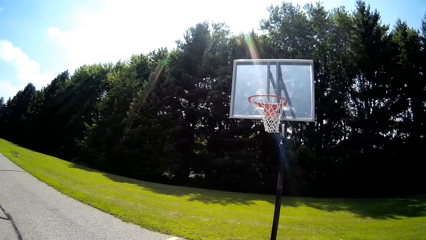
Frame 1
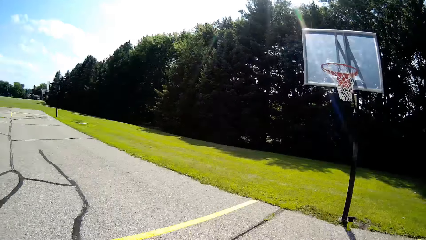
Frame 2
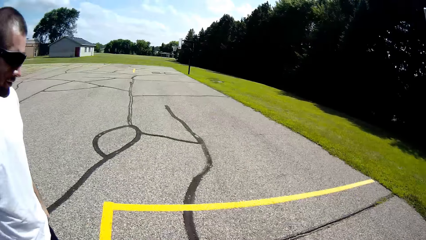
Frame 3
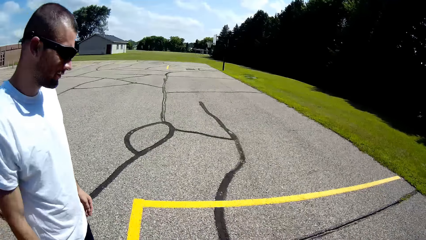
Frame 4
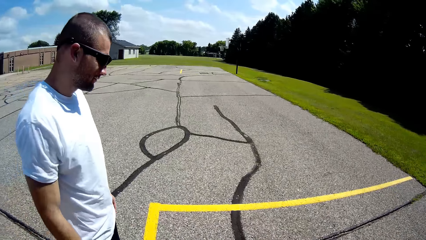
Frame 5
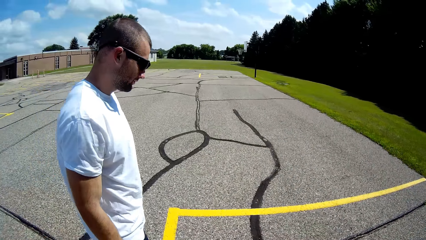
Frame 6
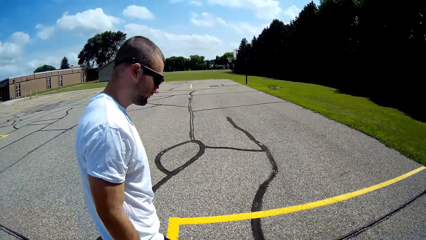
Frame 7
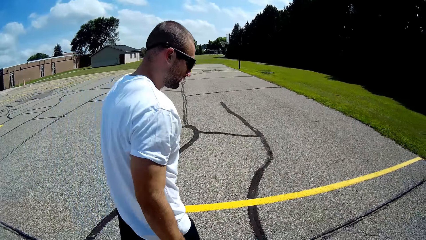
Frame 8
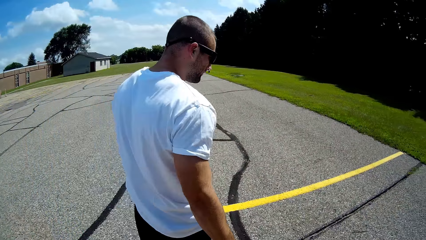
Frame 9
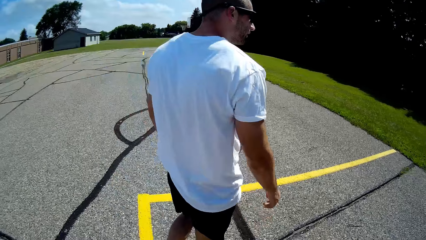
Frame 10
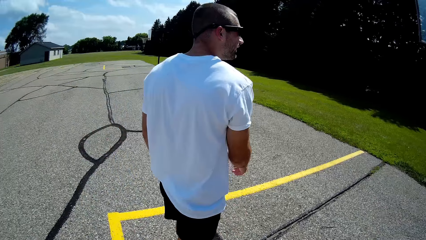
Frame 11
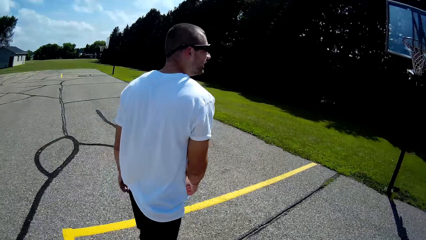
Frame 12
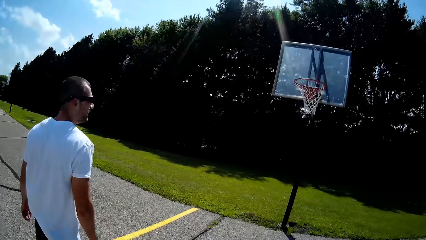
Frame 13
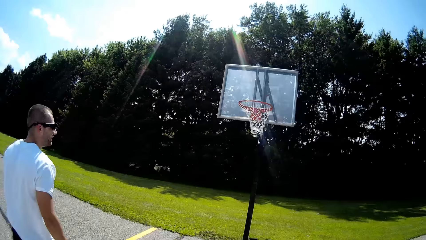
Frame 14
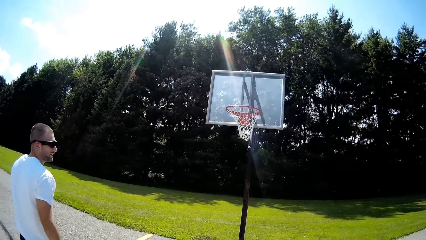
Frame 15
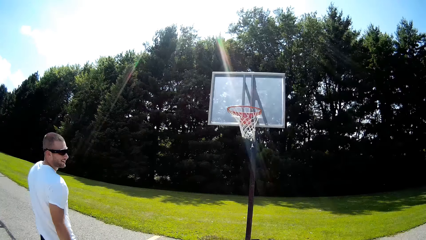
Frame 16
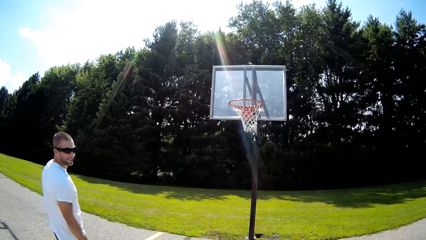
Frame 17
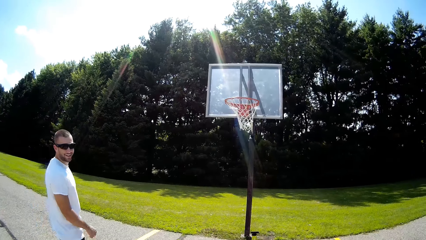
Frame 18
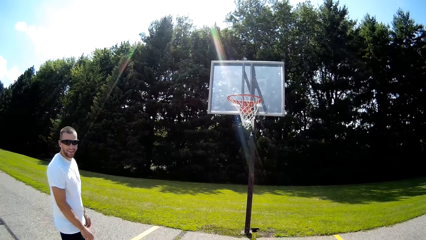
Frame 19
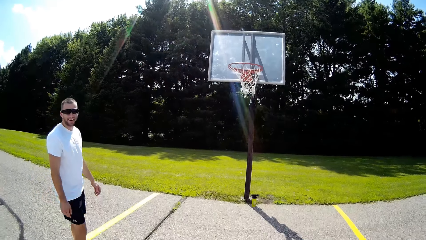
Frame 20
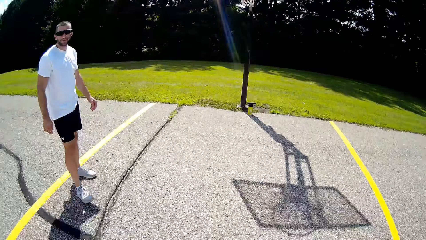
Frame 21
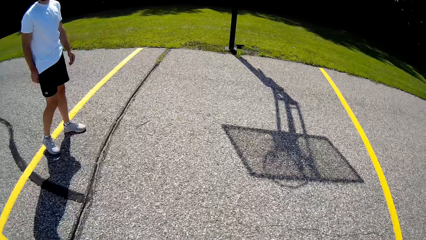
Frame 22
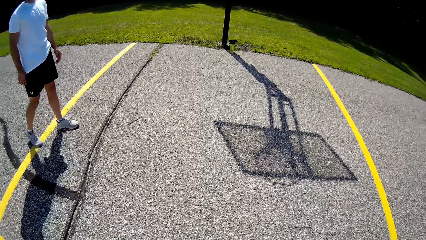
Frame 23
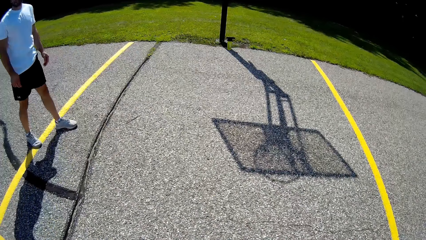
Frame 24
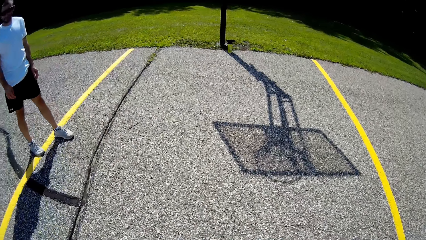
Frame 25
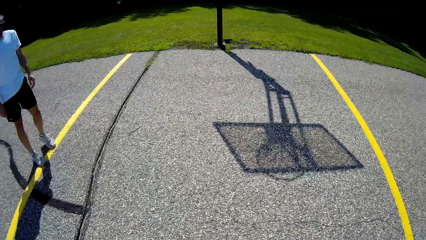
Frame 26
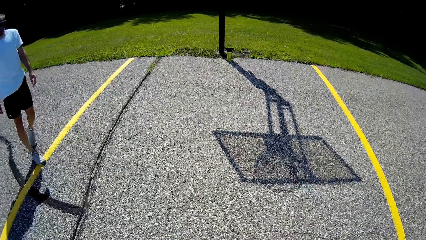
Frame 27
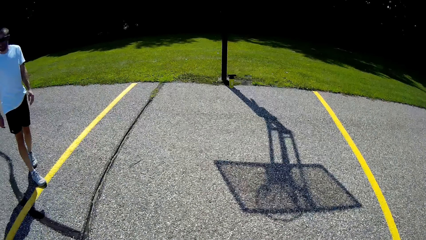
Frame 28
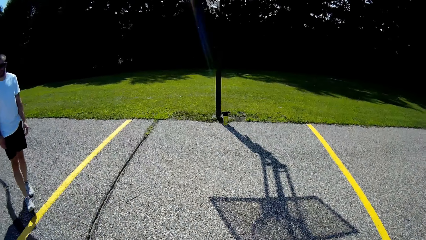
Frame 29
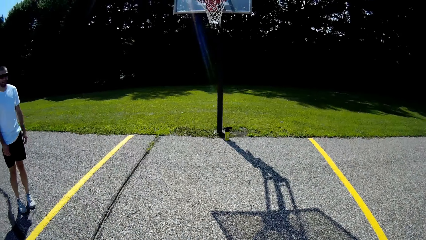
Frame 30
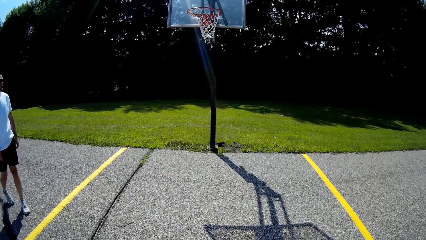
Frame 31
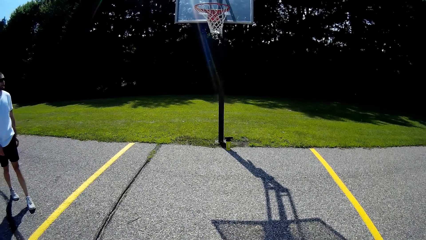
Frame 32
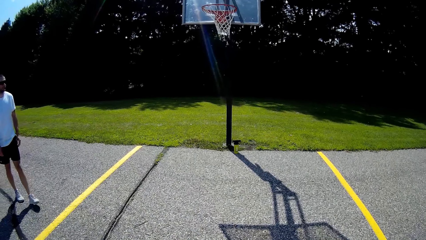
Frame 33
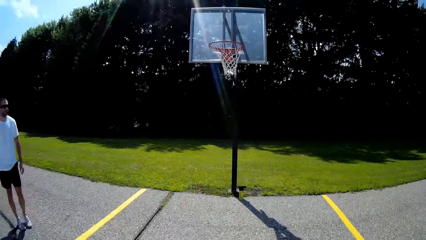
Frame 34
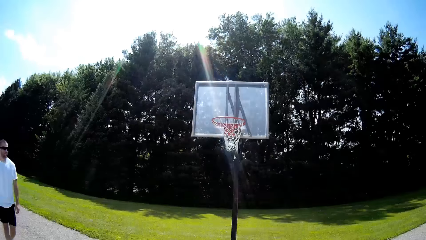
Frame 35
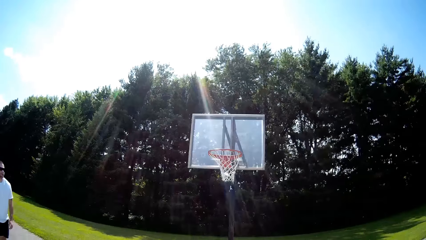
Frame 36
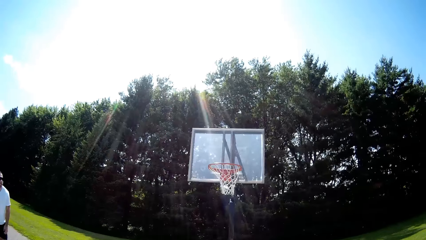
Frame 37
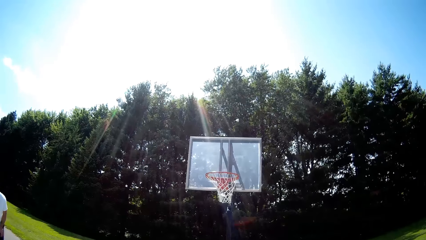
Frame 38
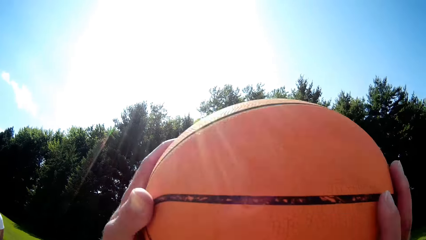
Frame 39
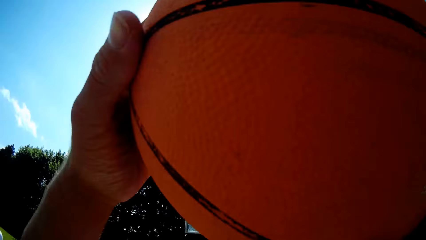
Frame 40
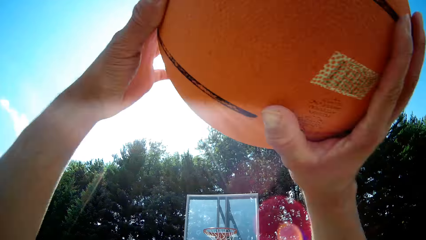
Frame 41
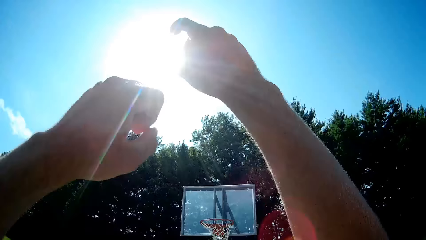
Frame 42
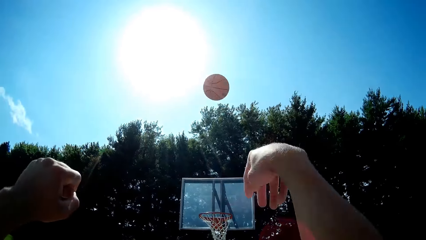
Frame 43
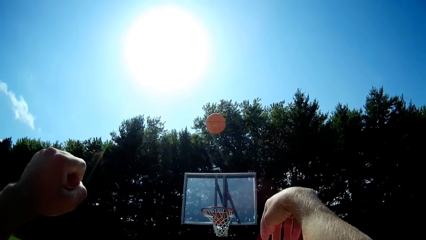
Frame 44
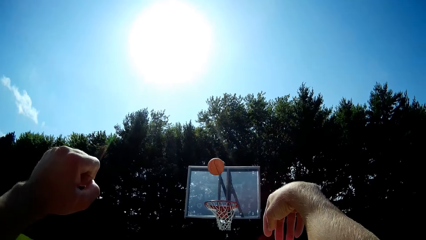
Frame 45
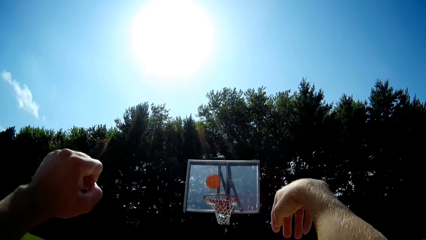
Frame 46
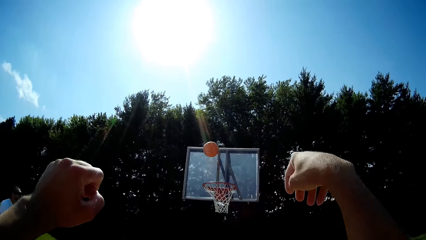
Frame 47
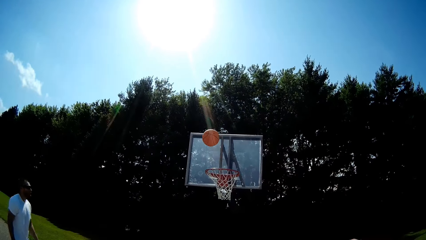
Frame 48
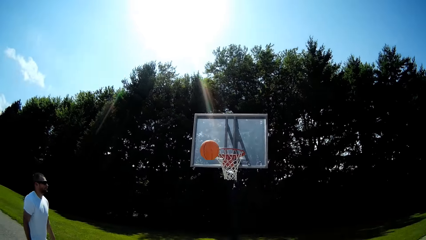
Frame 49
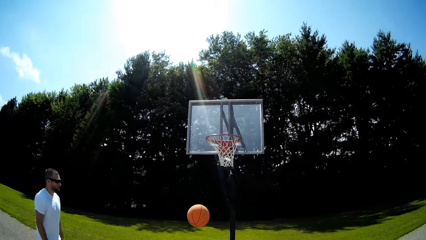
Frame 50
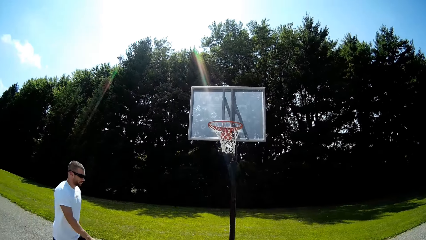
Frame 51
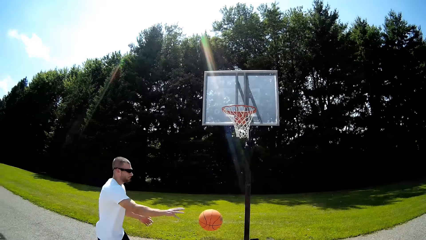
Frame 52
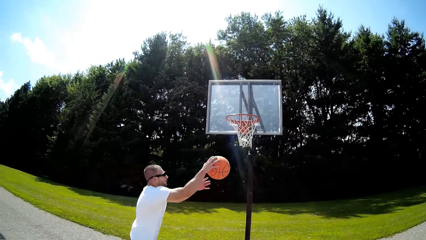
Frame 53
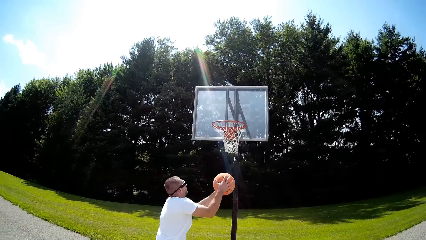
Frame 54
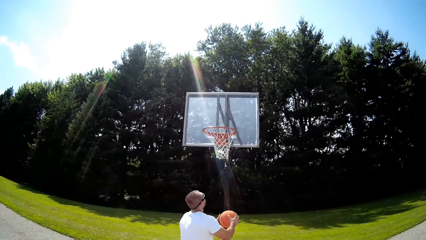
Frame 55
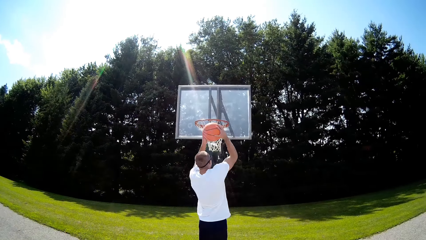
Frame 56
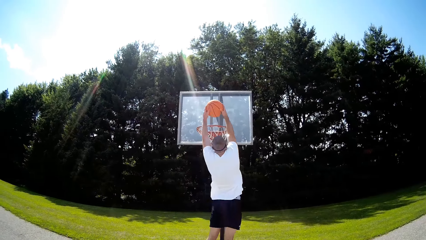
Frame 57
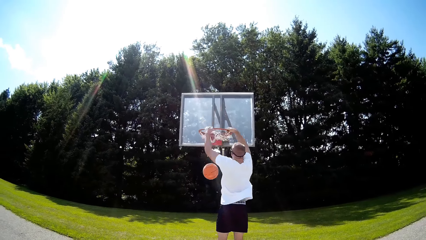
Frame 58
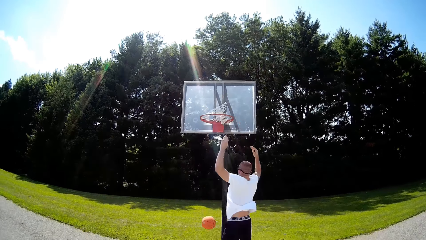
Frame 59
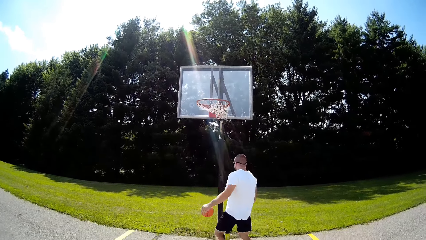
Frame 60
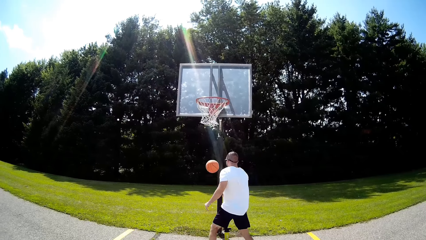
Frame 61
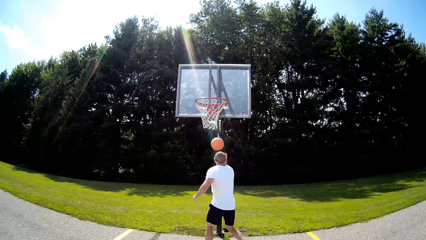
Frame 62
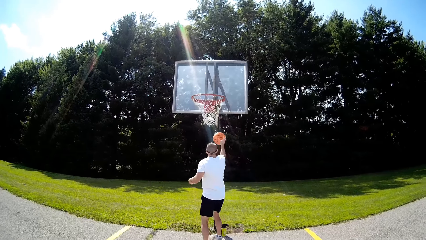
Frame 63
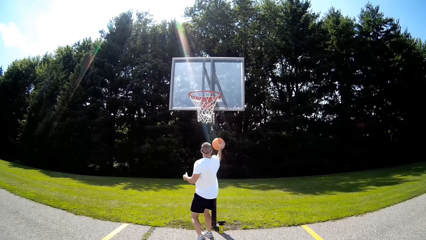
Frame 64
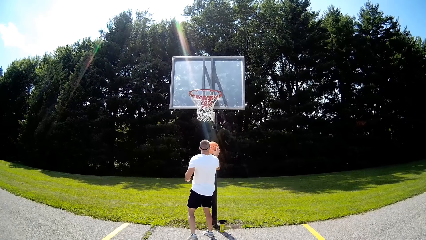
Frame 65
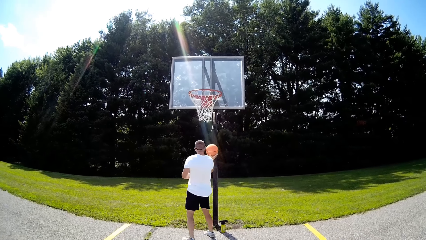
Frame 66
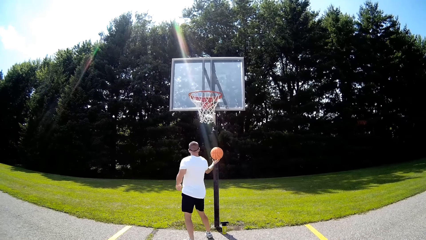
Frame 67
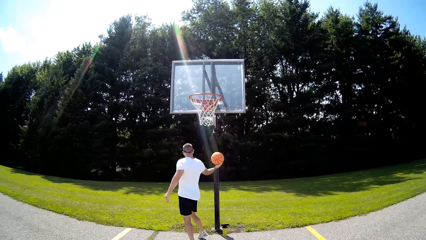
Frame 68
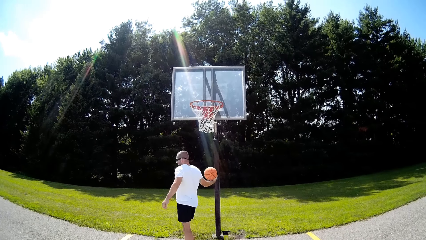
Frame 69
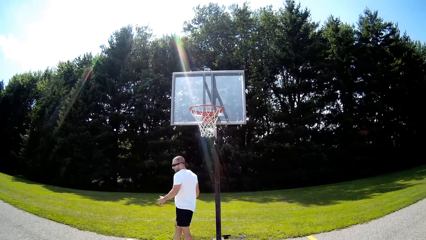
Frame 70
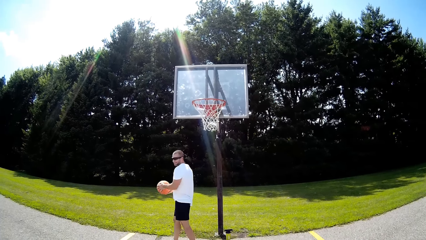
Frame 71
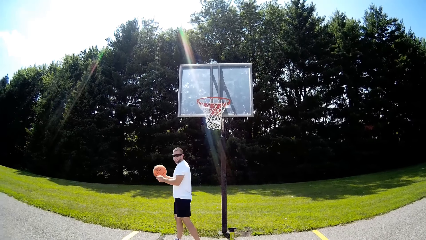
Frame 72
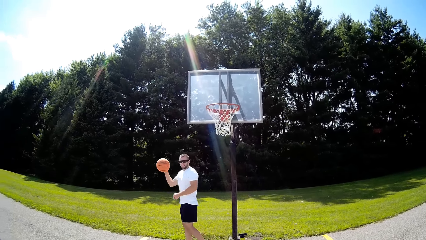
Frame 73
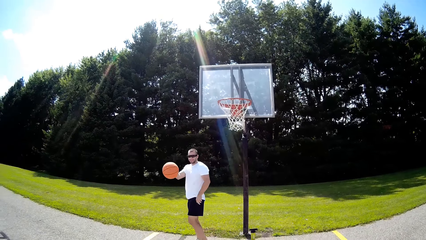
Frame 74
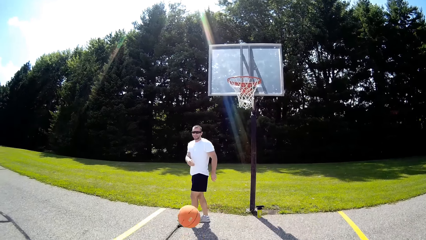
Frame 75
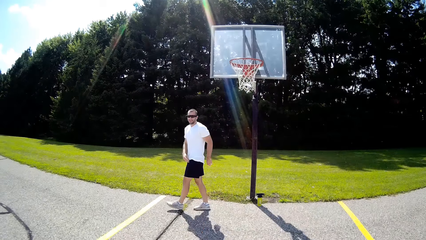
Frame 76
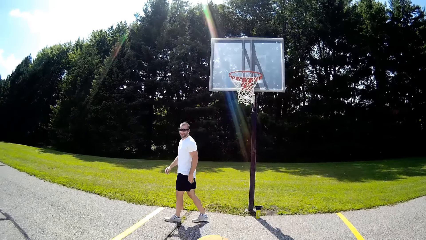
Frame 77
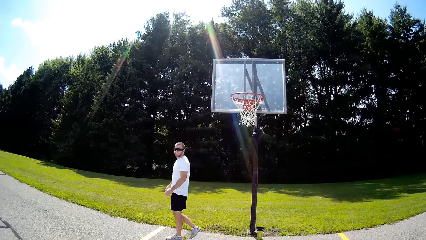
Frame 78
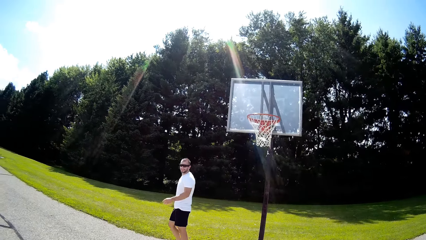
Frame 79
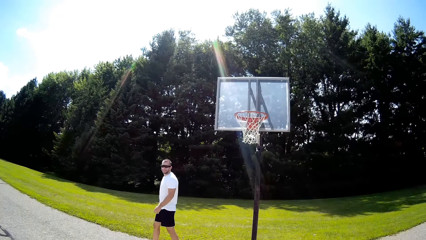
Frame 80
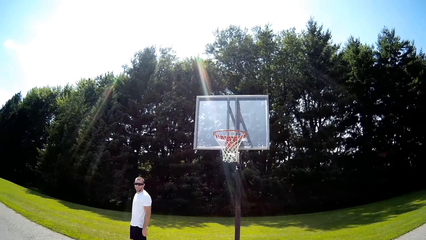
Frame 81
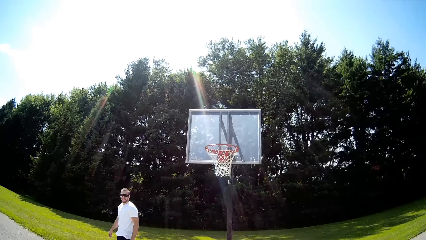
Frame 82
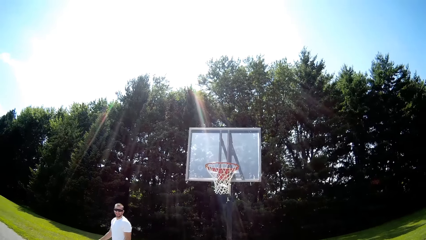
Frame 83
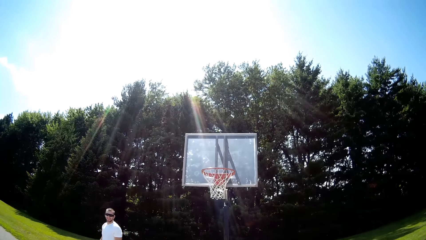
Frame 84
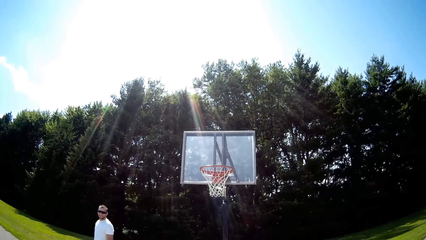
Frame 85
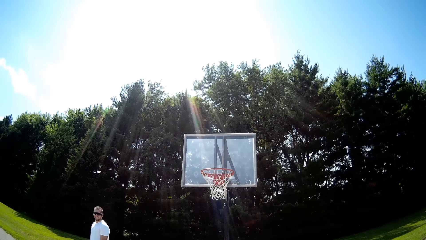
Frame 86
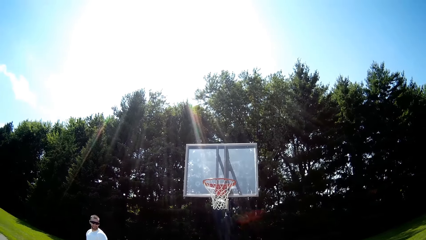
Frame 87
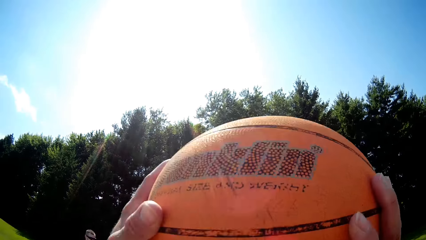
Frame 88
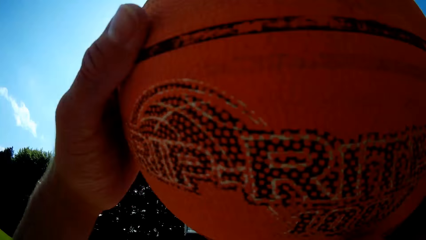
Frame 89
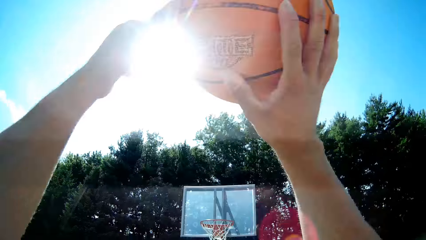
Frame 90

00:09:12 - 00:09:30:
The camera wearer looks at a man. They interact with the man. They play basketball with the man. They lift the basketball. They shoot the basketball. Another man grabs the basketball and shoots the ball into the hoop. The other man grabs the basketball. The camera wearer talks to the first man. The other man throws the basketball. The camera wearer plays basketball with the first man. They lift the basketball.
